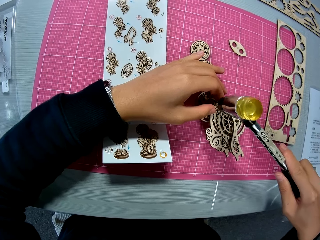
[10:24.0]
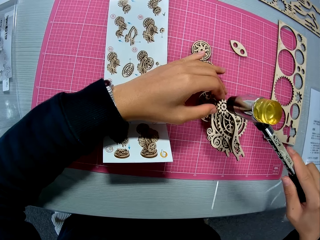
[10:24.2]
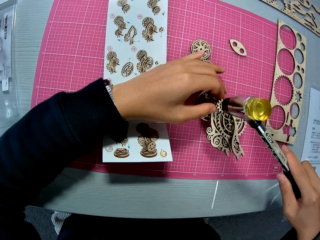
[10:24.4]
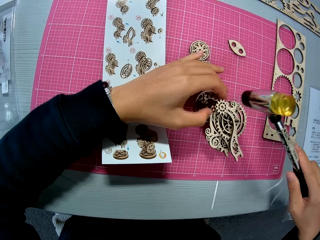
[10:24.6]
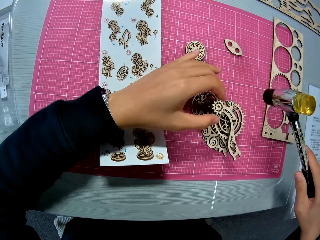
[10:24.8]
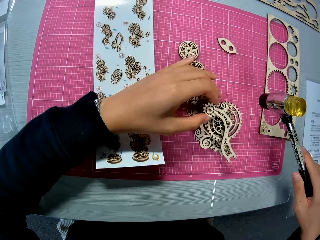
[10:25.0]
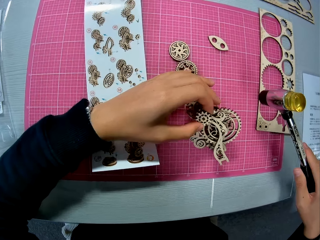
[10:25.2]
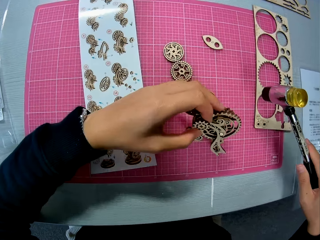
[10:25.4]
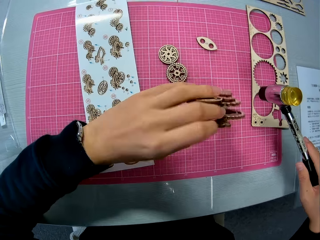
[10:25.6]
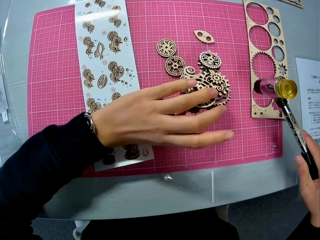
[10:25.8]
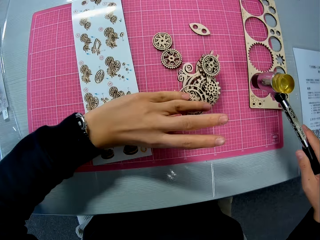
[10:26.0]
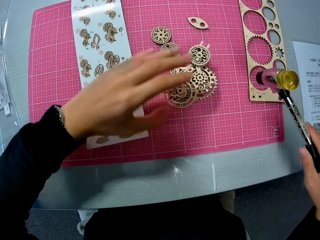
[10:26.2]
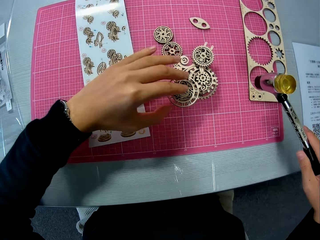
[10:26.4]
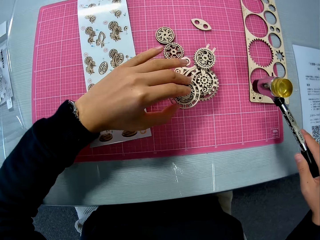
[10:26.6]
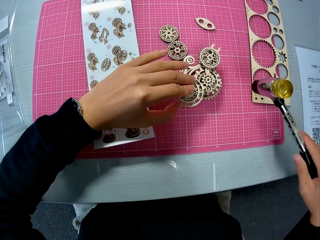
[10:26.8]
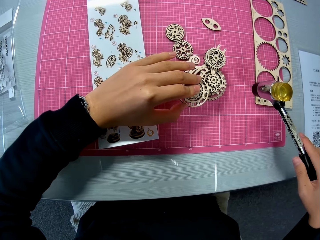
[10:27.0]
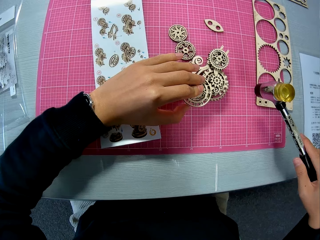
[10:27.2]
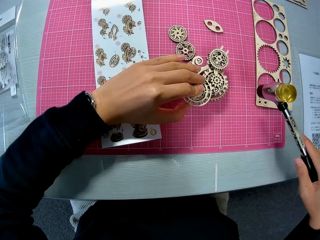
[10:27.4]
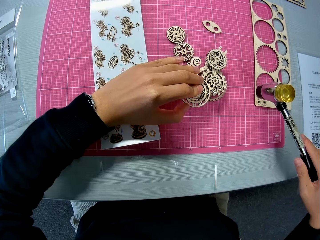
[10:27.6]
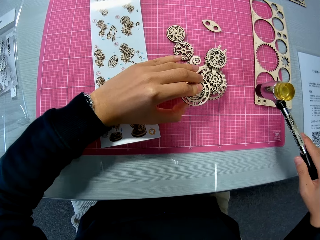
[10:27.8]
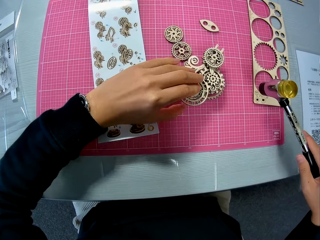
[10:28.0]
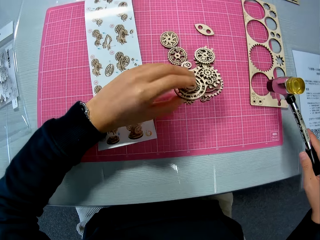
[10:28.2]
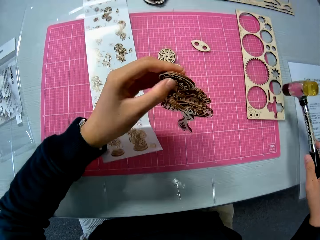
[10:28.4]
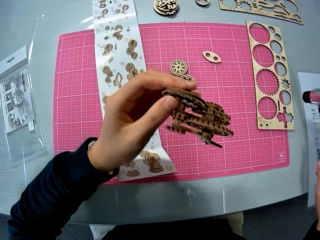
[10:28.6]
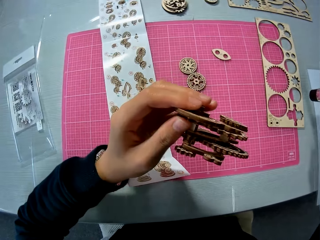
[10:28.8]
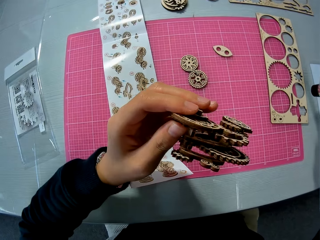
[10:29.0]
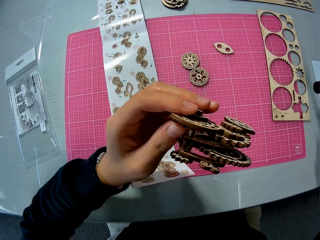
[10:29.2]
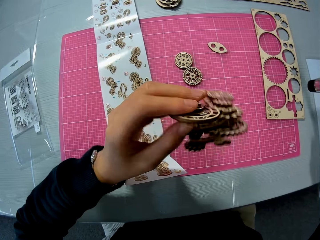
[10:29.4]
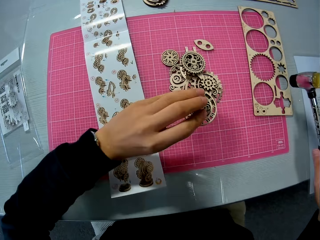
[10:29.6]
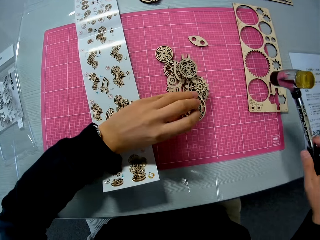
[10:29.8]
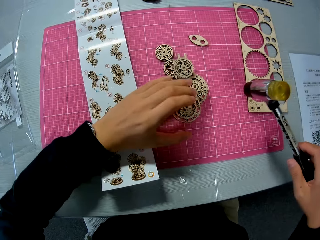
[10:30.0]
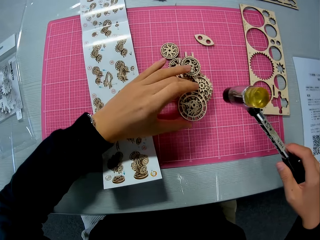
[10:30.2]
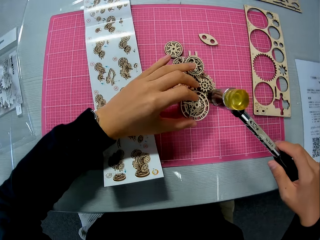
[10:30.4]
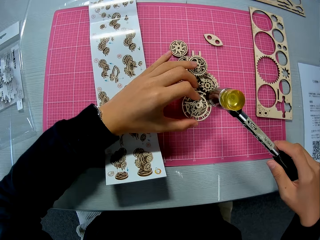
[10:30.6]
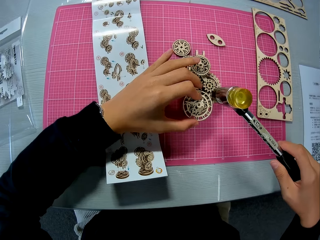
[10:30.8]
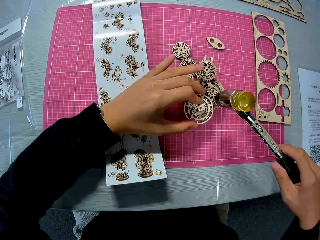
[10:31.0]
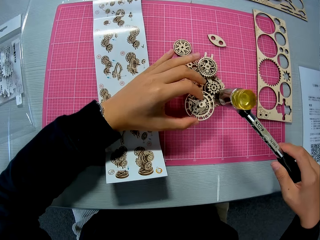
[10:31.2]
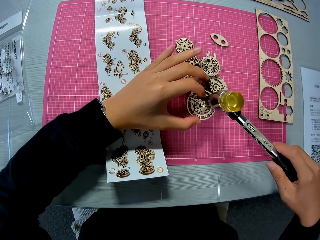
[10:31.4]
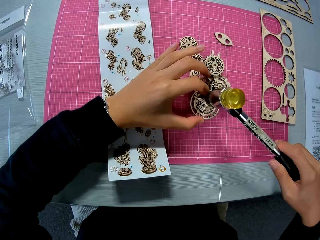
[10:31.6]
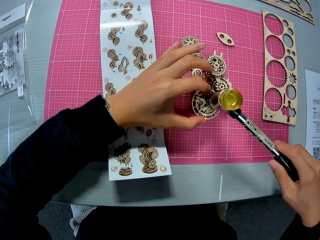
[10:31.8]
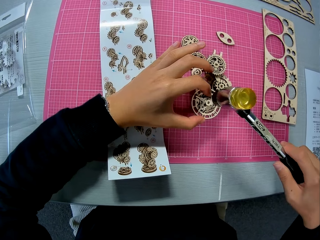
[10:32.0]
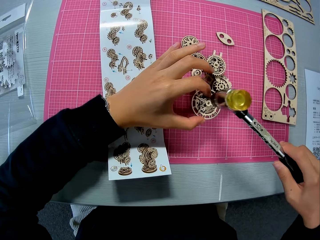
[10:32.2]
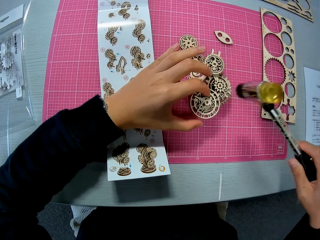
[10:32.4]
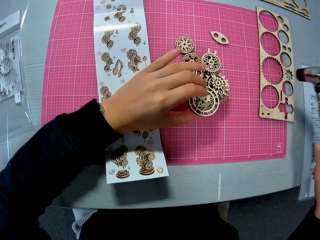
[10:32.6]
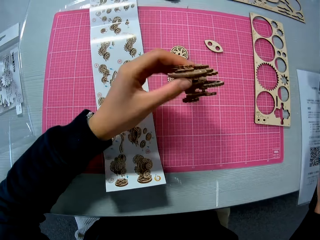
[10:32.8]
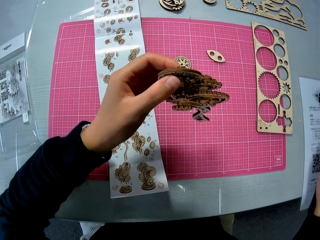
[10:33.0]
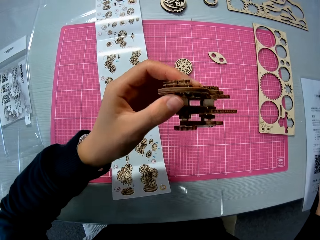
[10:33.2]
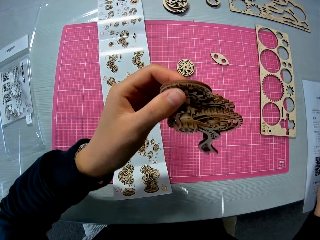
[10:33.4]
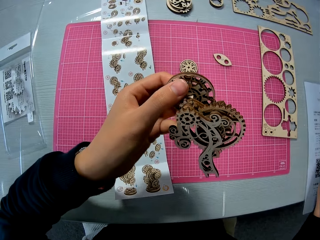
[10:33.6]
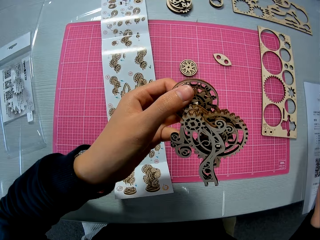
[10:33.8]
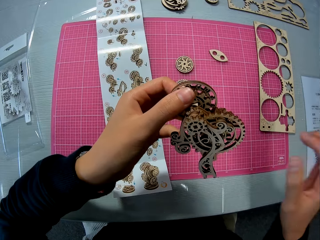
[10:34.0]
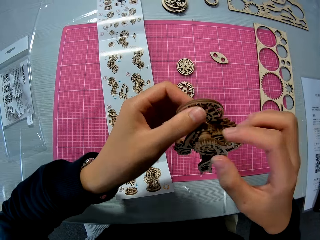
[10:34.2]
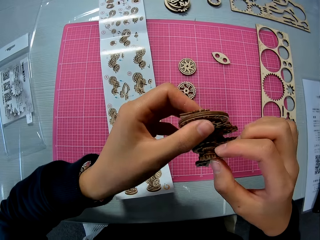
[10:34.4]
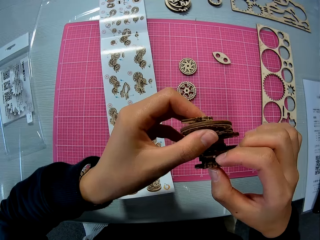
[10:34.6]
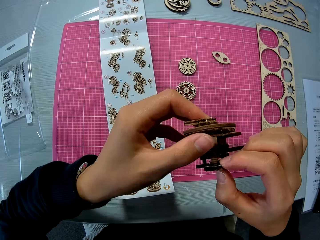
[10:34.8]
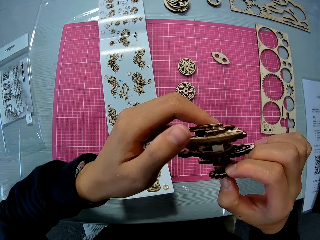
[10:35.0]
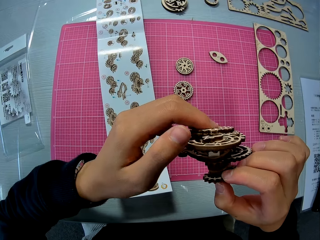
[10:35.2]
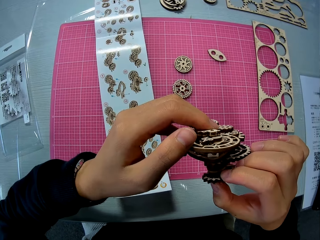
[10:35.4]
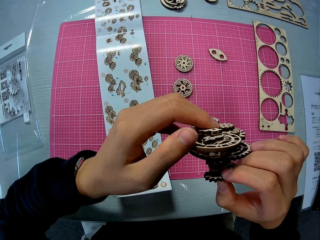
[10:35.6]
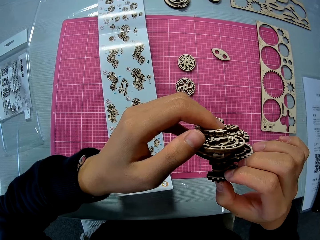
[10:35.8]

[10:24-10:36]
The camera wearer turns the wooden mechanical model or wooden gear model on the table mat. He presses the wooden mechanical model on the table mat with his left hand. He checks the wooden mechanical model. He holds up the wooden gear model. He drops the wooden mechanical model on the table mat. He hits the wooden mechanical model with the hammer on the table mat. He checks the wooden mechanical model. He holds up the wooden gear model.

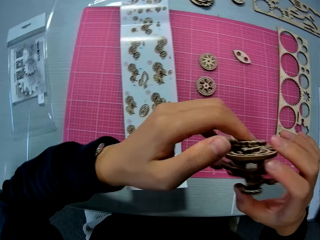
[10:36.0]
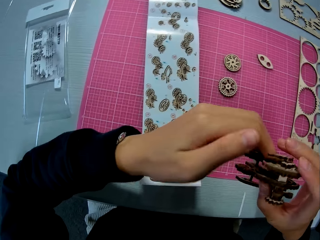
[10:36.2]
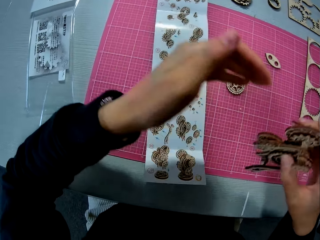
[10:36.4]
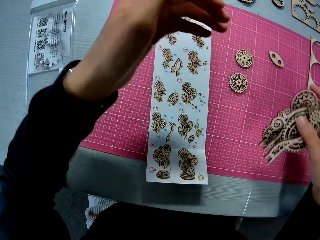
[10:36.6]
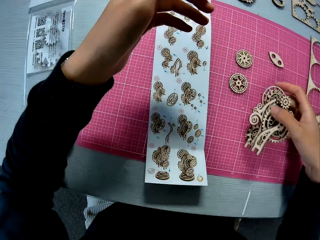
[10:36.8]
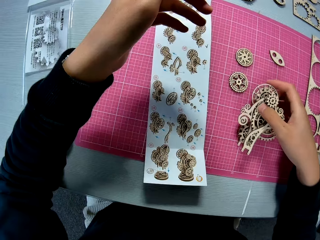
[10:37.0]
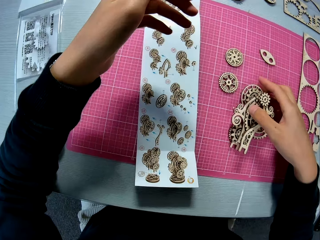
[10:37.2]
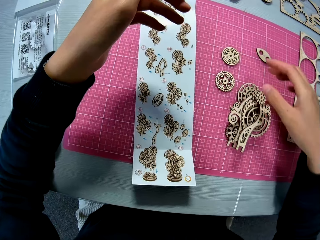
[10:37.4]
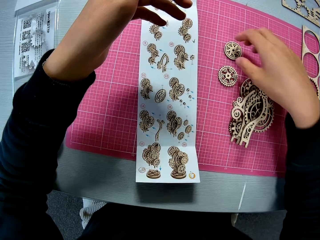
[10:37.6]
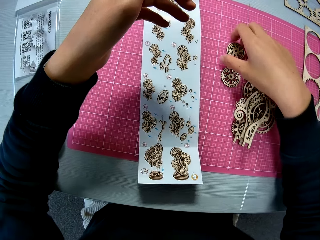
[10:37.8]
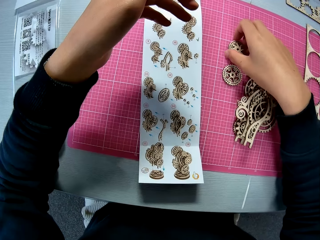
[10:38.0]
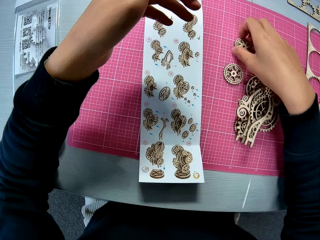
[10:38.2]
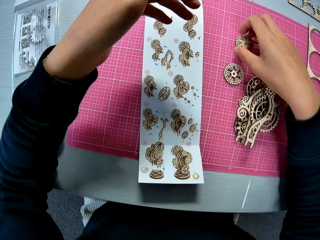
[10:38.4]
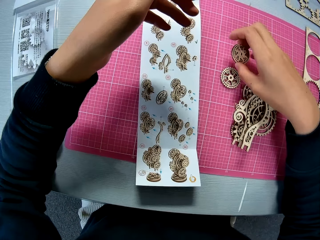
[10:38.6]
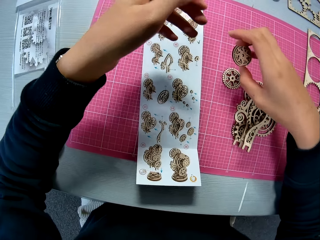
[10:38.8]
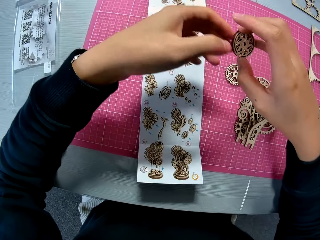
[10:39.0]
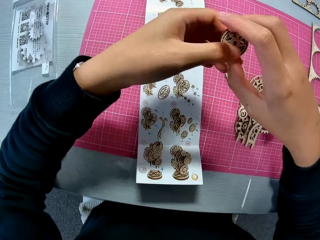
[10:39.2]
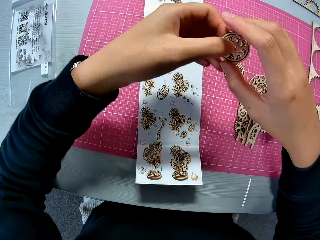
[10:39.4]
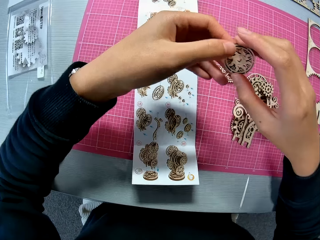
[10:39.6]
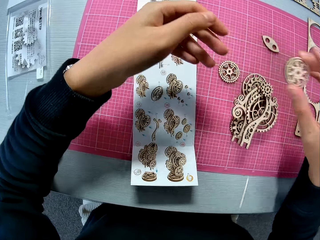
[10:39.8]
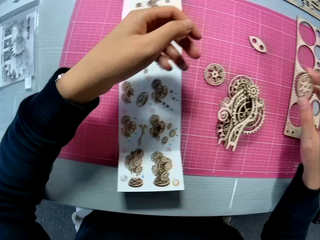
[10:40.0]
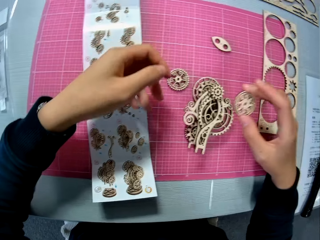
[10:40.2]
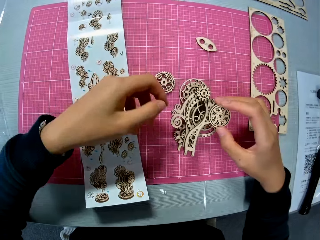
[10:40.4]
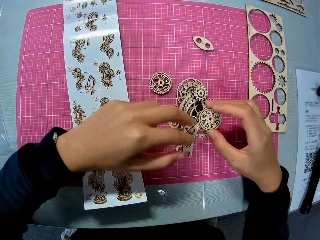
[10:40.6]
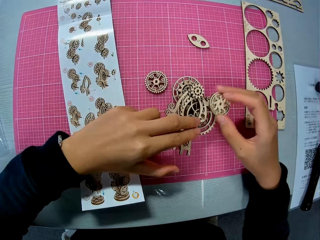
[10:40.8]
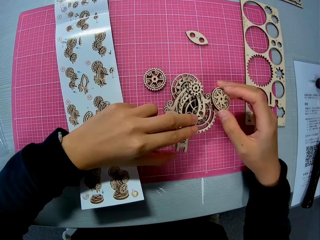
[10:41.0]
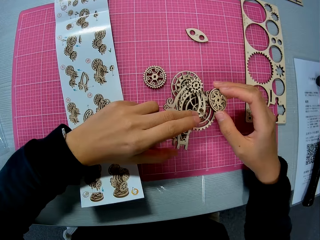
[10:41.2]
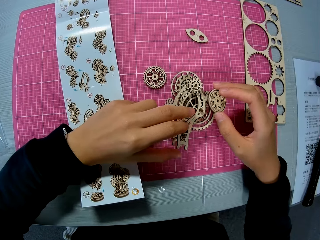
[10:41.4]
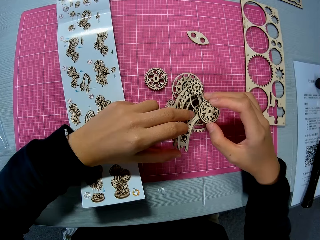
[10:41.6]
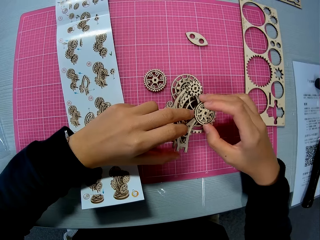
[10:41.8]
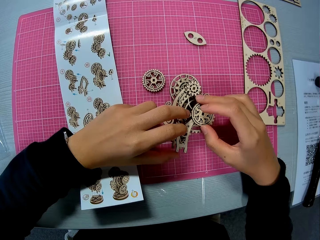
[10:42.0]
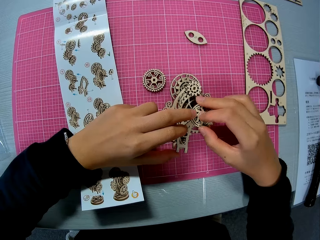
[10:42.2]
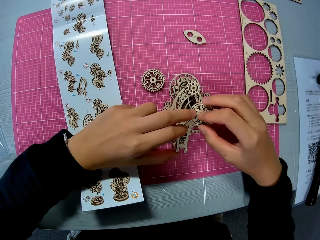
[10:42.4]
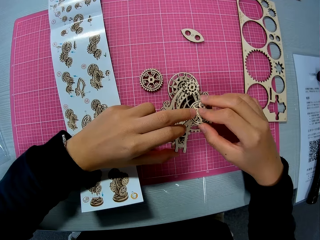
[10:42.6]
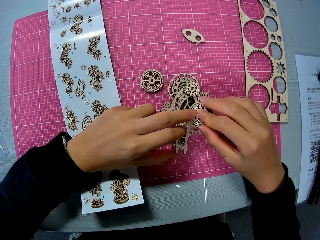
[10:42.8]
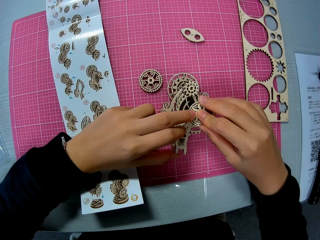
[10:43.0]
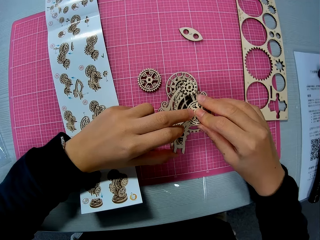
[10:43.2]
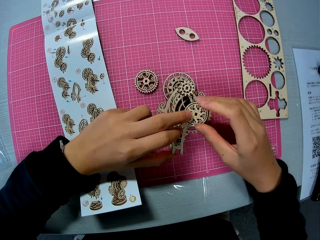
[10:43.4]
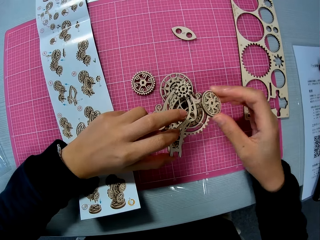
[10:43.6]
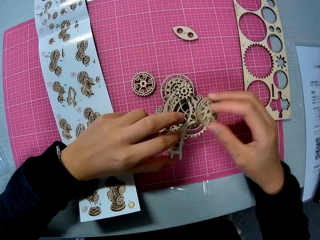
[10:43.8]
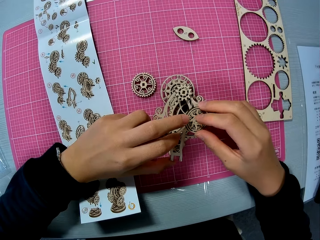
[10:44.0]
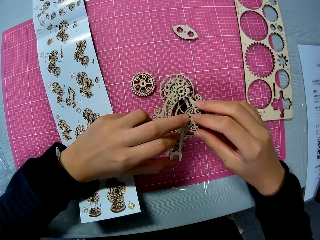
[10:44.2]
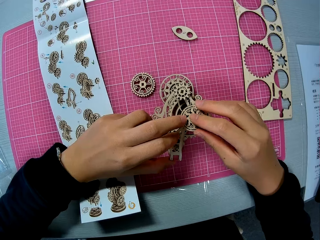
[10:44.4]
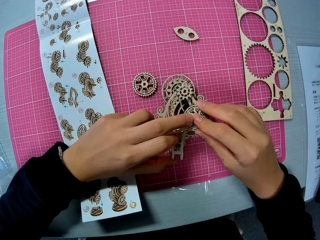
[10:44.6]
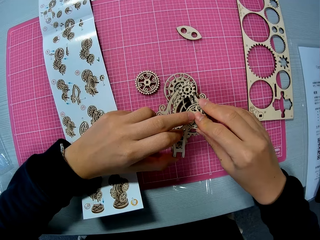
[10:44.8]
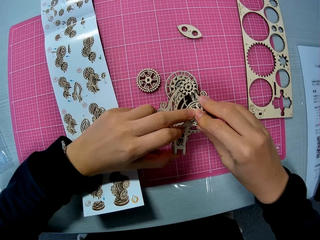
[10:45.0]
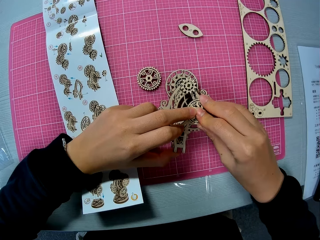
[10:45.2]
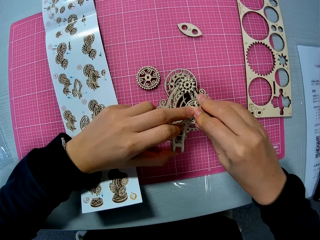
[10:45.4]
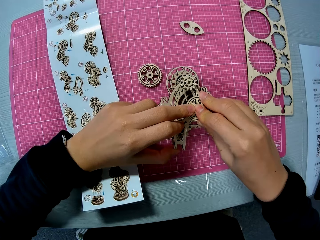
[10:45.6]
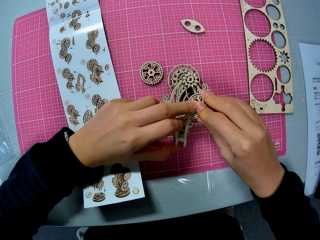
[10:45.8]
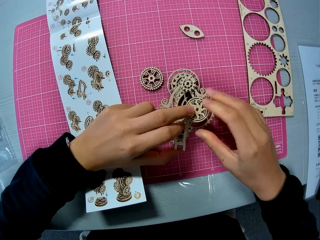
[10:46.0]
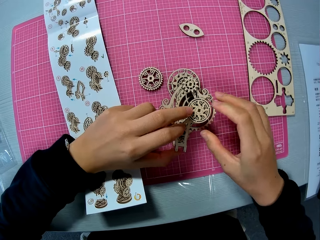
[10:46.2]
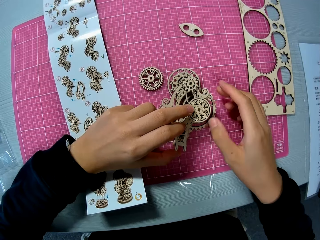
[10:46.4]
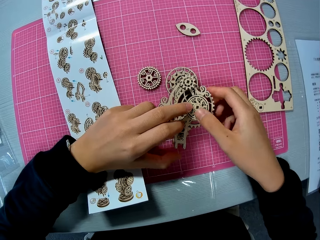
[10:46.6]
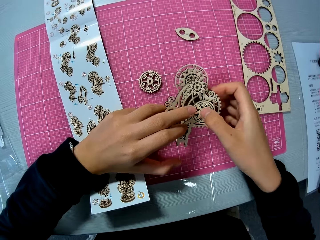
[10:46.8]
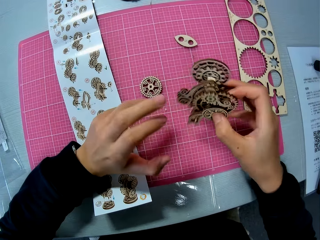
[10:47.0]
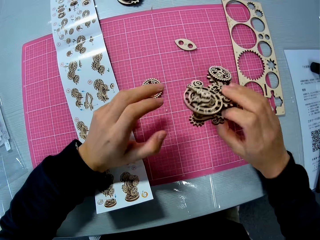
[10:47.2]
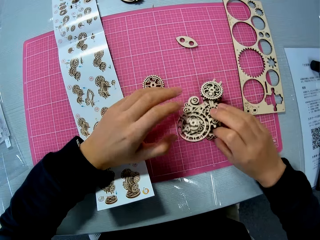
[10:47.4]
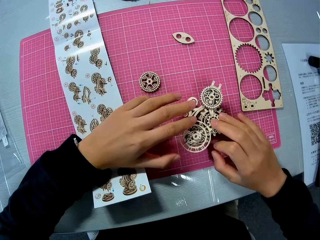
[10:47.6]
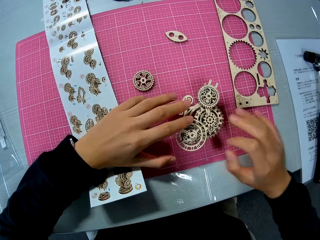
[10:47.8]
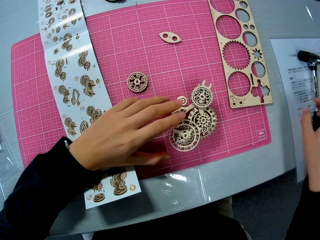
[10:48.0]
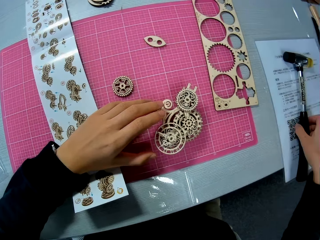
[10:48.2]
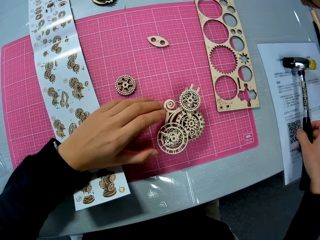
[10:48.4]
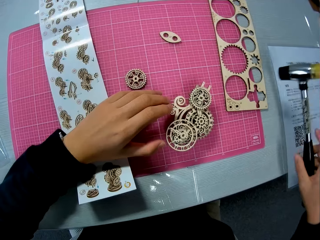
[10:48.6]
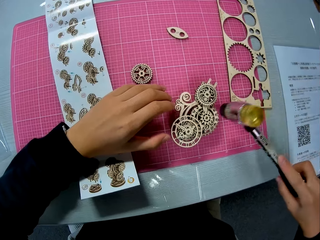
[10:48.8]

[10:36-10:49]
The camera wearer drops the wooden mechanical model or wooden gear model on the table mat. They pick up the wooden piece or piece of laser cut wooden craft kit from the table mat. They hold up the piece of laser cut wooden craft kit. They fix the wooden piece on the wooden mechanical model on the table mat. They turn the wooden mechanical model. They put down the wooden gear model. They pick up the hammer from the table.
